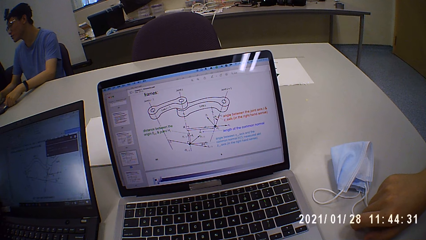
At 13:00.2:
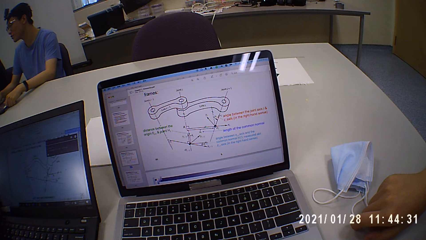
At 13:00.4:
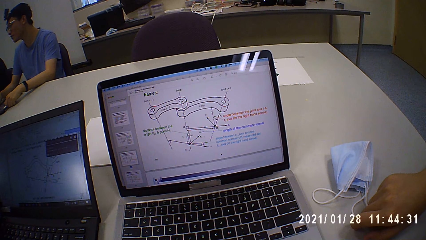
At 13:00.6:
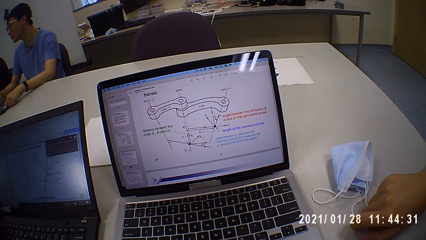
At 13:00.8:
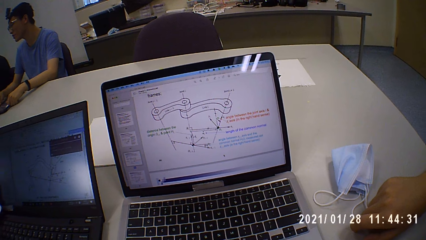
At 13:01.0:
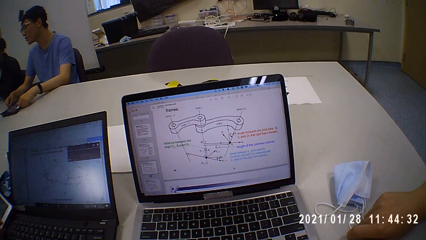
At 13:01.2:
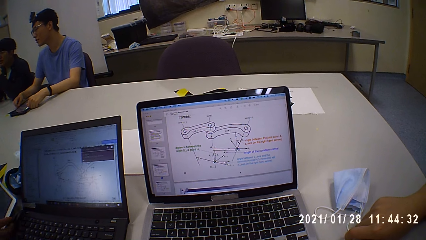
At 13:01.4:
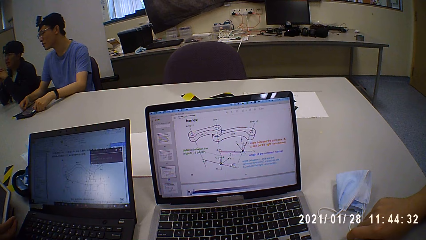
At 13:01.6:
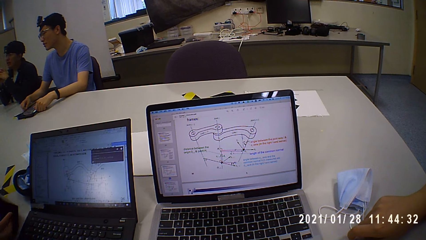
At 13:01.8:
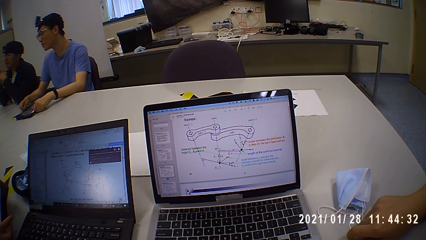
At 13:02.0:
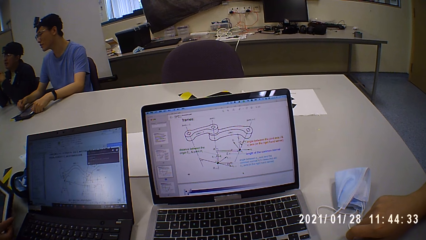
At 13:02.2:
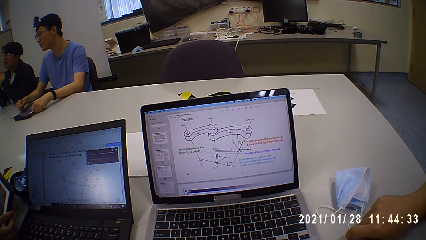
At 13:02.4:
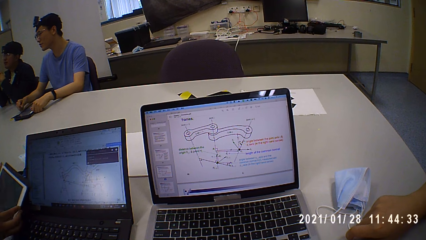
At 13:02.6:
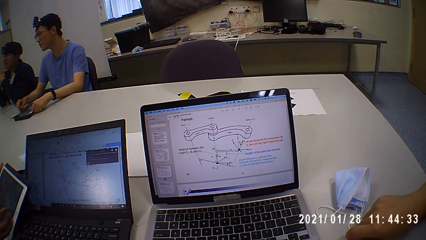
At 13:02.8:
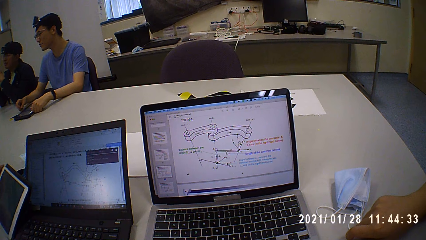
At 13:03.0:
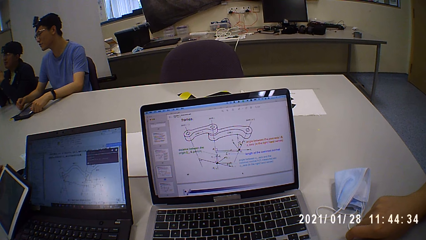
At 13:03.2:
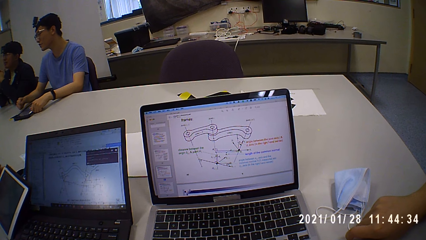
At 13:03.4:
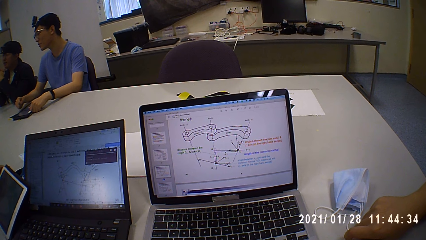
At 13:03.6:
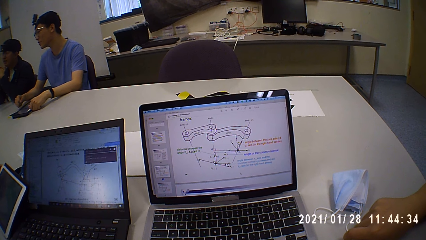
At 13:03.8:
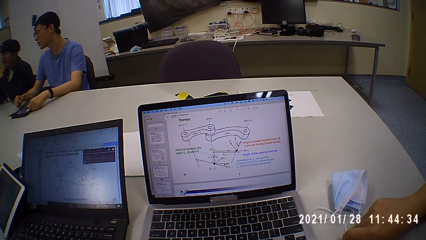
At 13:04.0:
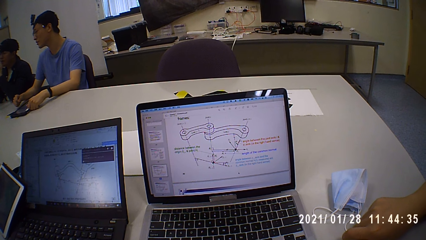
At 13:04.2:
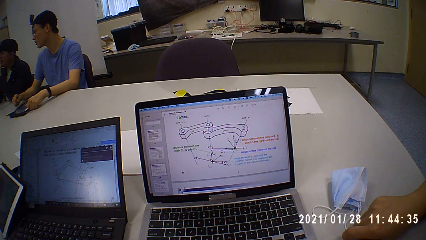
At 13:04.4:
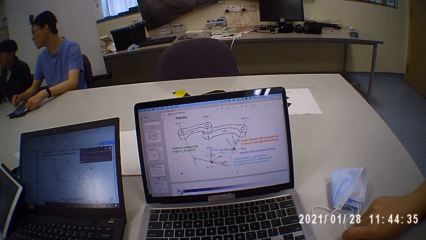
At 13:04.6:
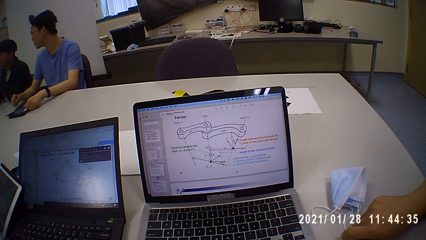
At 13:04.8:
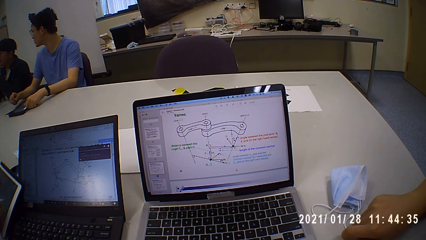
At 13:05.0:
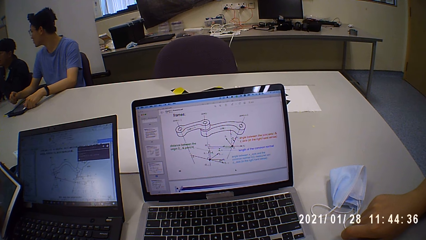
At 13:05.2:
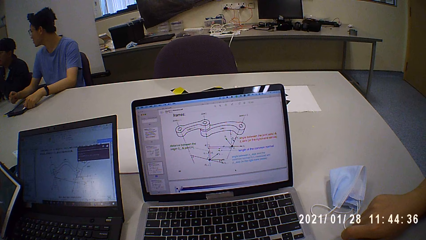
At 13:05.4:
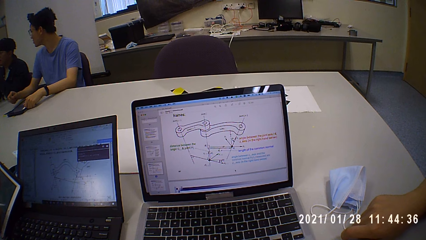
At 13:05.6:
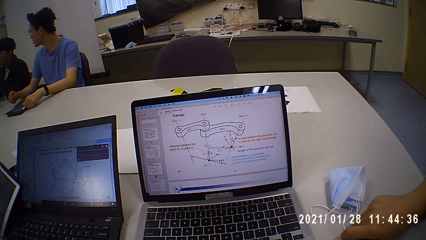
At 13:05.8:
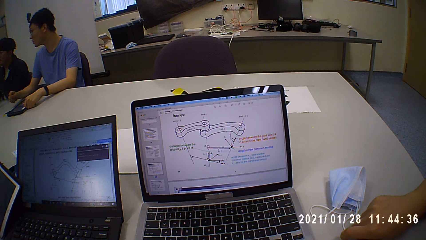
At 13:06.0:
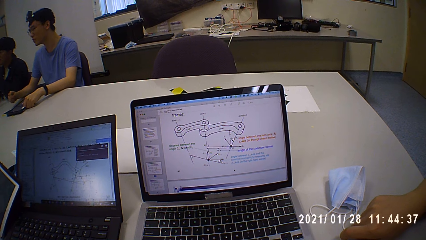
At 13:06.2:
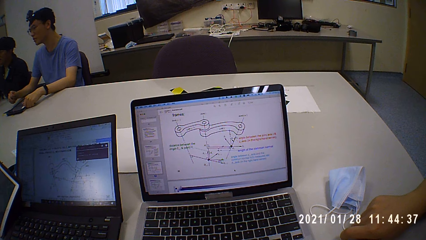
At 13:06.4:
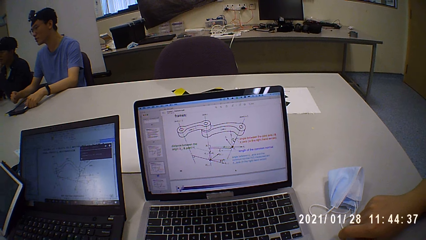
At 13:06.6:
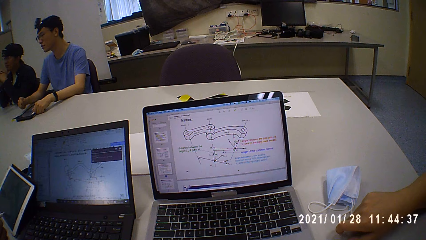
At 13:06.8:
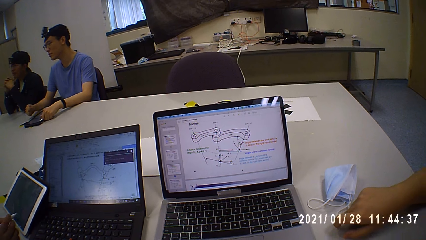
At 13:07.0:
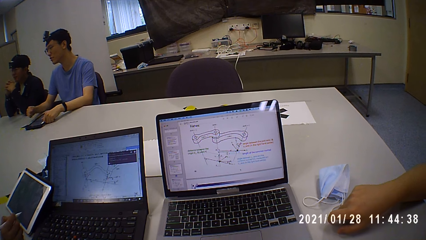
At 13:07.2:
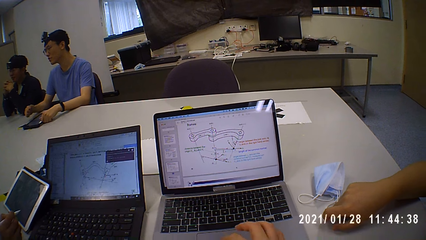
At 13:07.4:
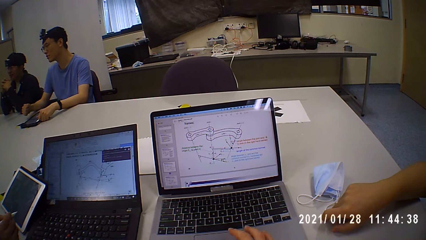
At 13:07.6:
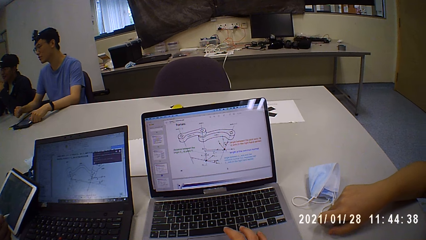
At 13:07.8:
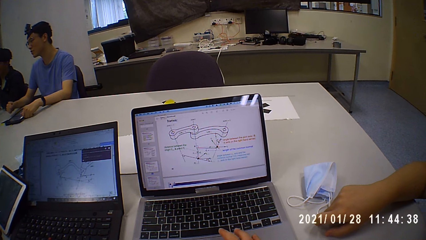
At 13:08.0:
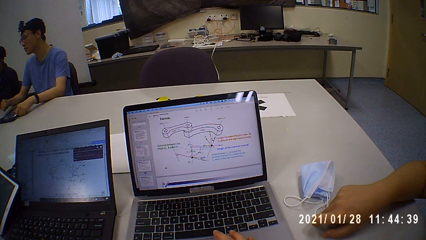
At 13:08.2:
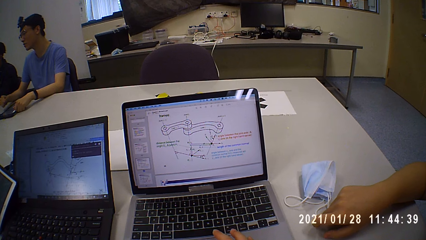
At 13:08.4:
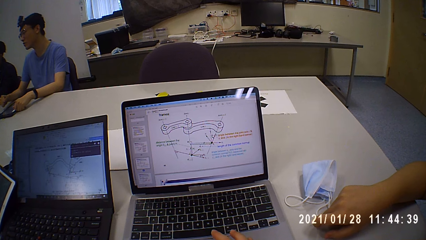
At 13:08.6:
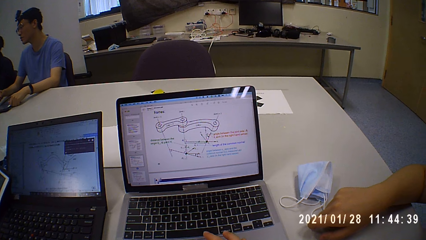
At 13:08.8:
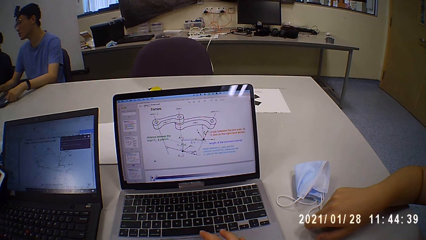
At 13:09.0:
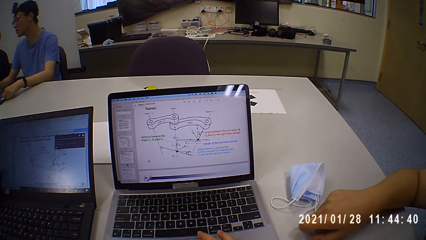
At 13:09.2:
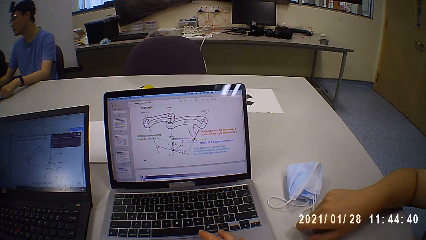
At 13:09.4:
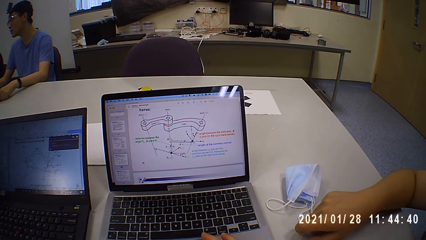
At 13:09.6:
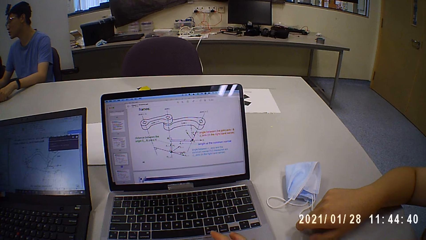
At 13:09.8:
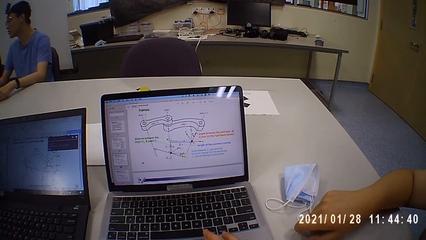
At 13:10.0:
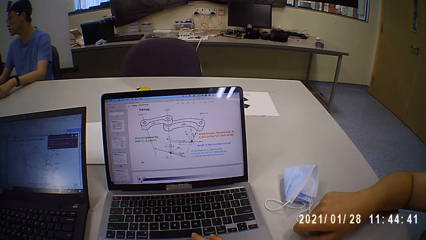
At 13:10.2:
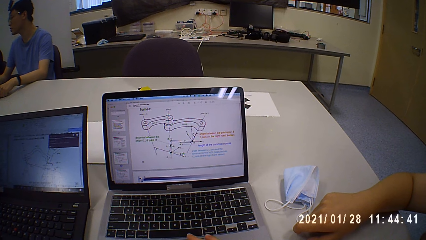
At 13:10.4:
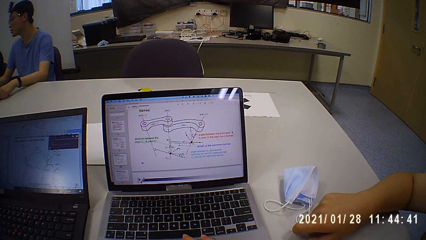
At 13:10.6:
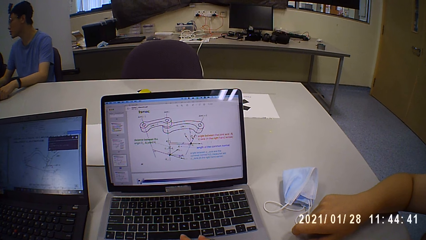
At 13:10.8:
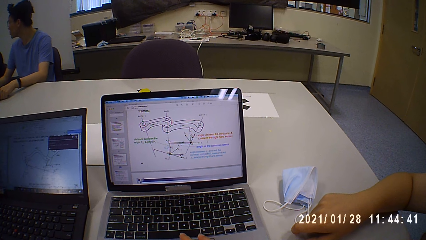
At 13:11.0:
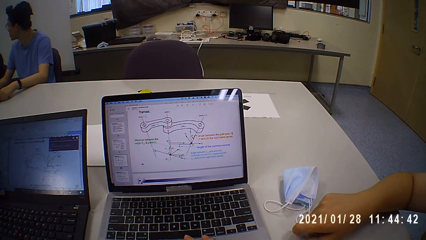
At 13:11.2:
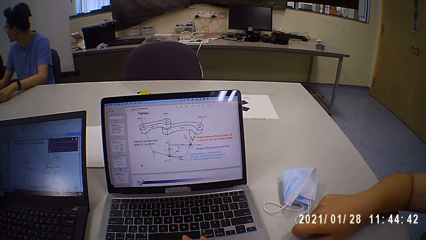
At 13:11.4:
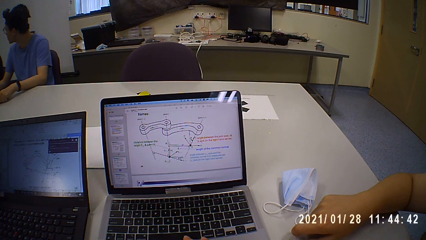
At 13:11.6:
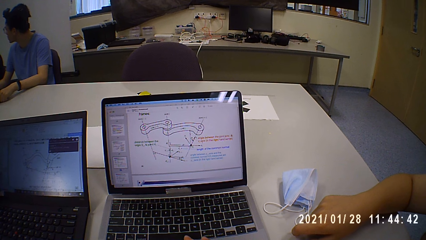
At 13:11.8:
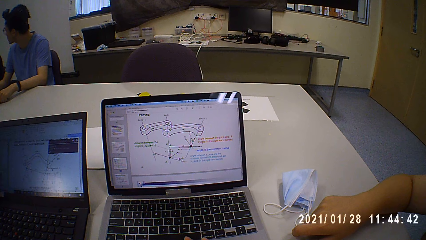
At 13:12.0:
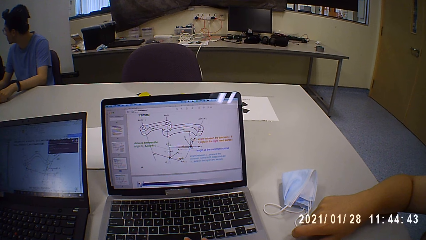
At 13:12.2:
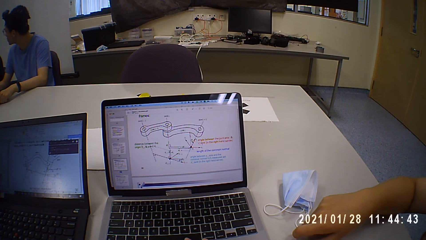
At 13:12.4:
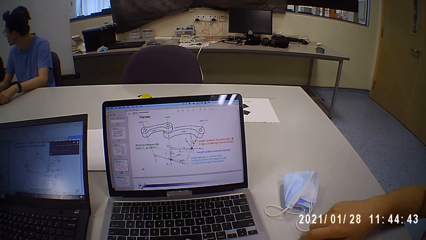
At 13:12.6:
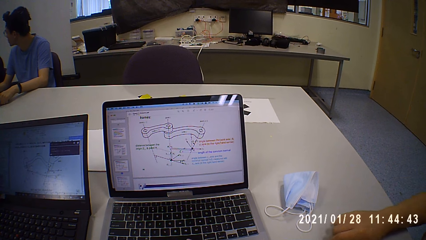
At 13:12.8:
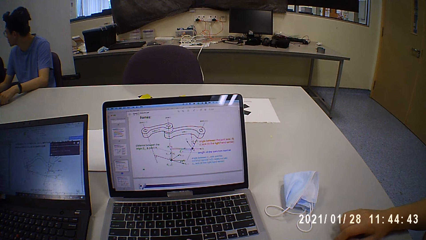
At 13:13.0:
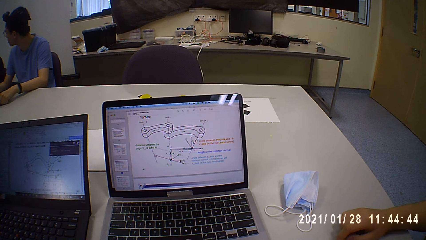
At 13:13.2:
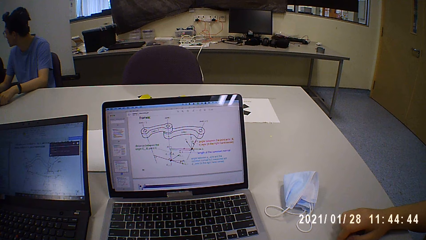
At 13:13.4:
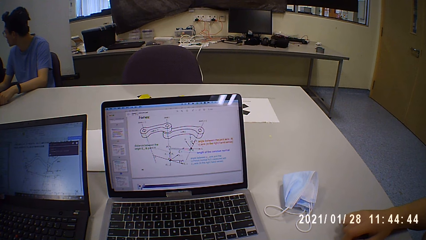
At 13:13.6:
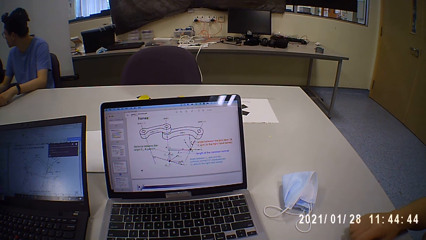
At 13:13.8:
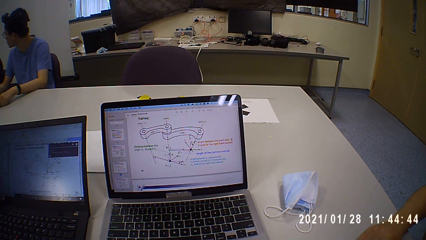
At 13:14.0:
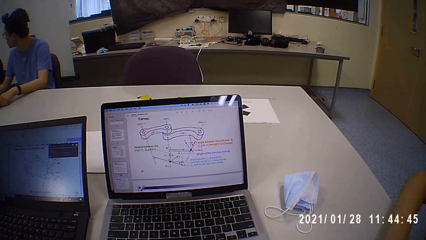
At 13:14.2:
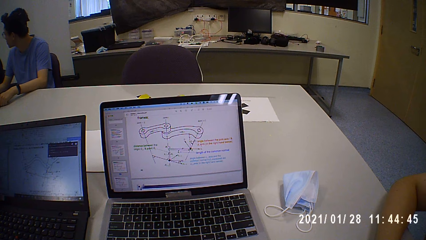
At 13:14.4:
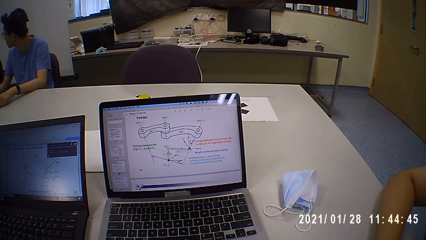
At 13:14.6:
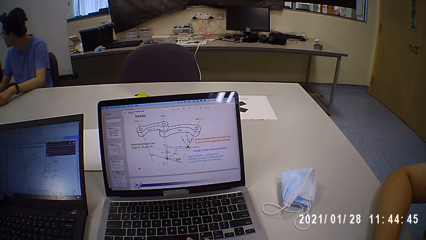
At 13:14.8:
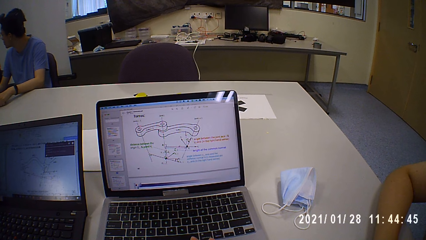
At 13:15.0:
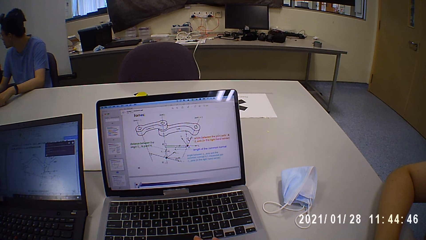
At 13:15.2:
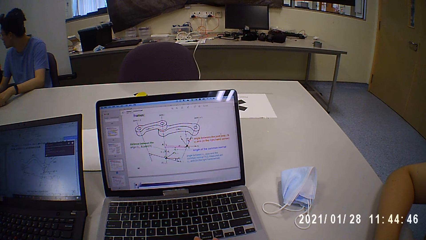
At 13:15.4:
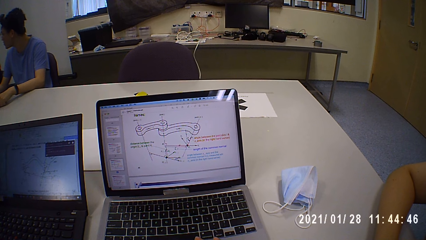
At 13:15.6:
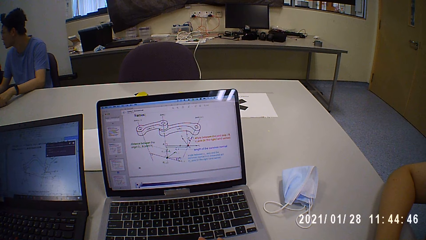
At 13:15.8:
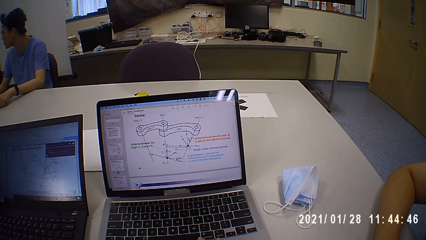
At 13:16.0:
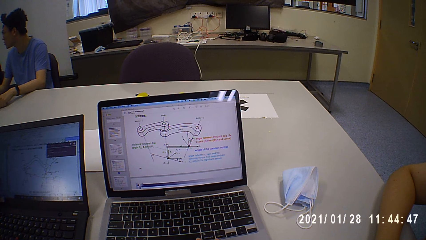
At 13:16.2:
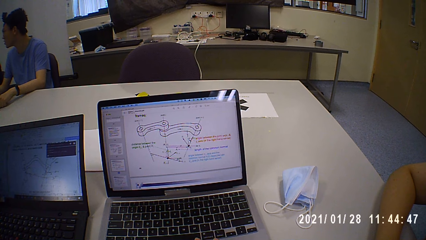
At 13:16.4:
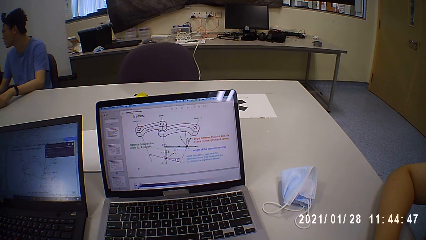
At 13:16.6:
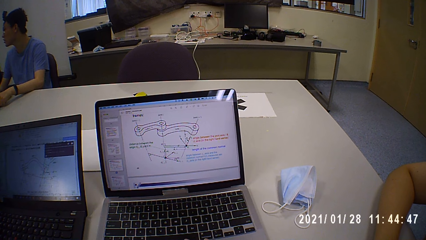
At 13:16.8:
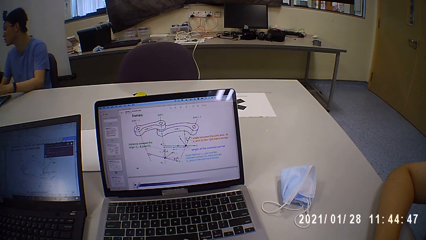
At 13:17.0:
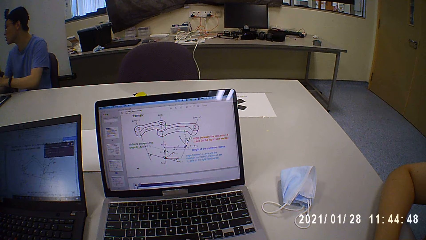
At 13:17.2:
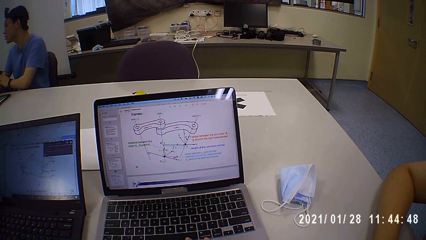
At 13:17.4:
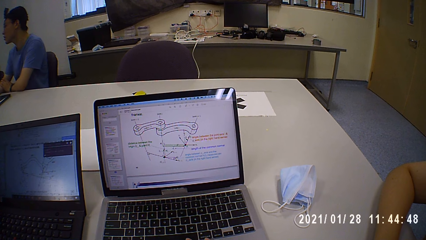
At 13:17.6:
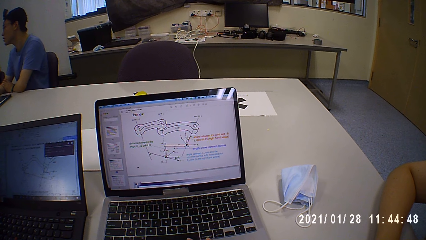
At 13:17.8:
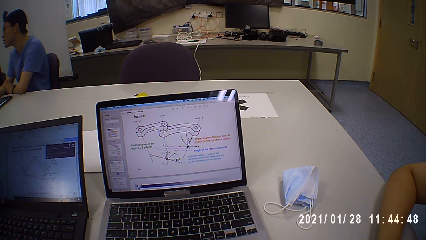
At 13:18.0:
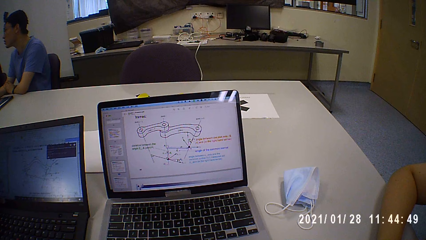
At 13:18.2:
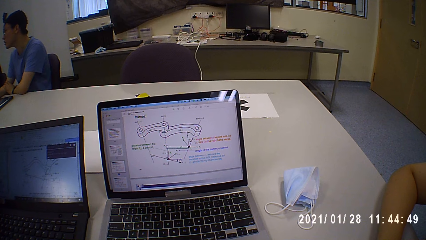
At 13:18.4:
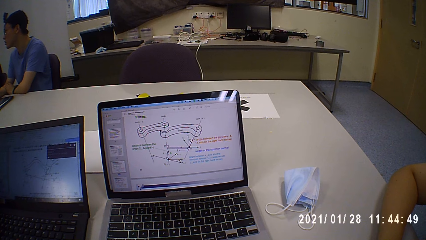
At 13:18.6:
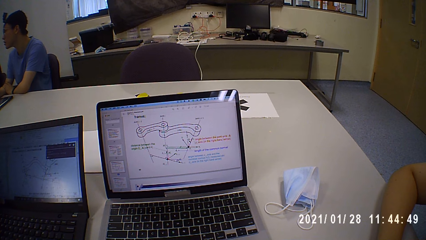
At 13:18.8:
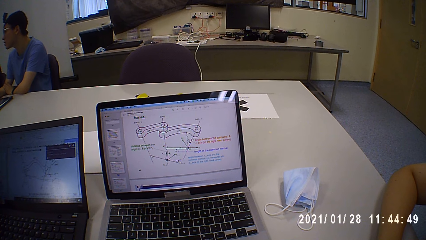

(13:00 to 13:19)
A woman adjusts the tablet on the table with her hands. The woman puts the tablet on the table. The camera wearer looks at the laptop. They scroll the laptop. A man moves his hand on the table. The camera wearer looks at the laptop.
